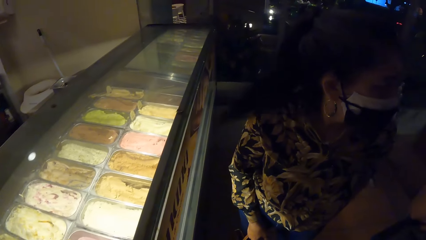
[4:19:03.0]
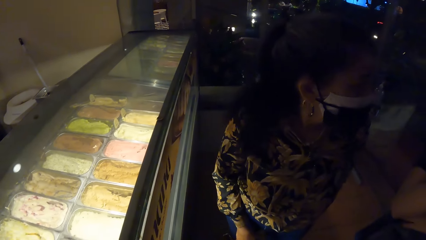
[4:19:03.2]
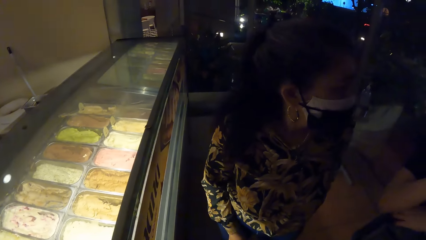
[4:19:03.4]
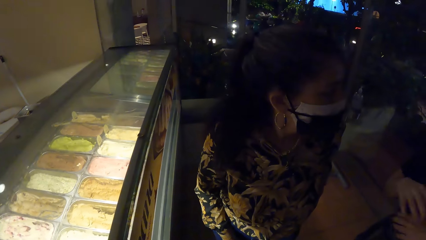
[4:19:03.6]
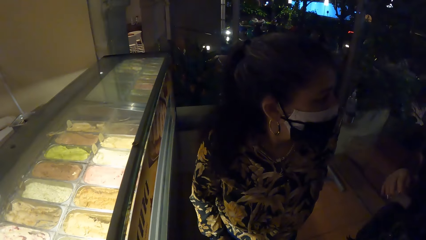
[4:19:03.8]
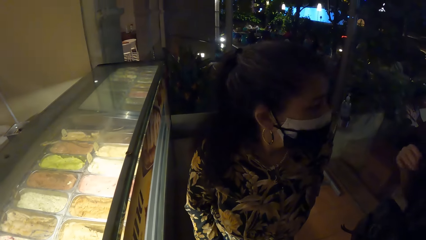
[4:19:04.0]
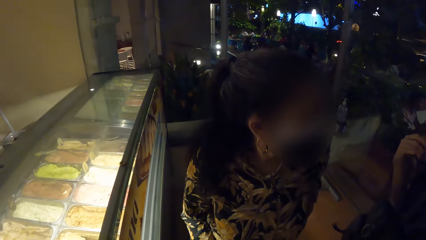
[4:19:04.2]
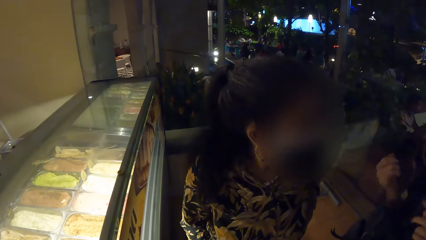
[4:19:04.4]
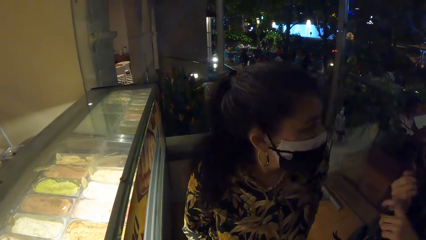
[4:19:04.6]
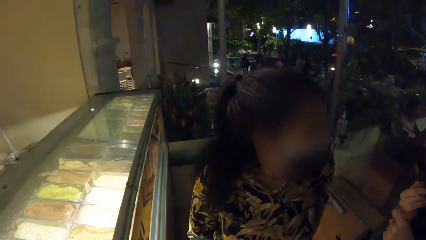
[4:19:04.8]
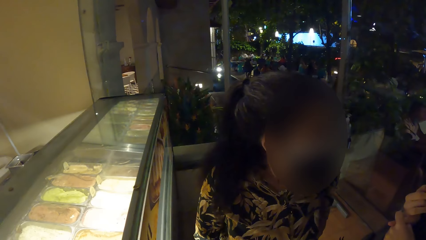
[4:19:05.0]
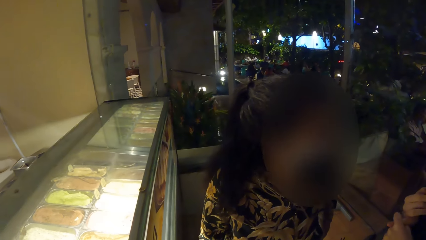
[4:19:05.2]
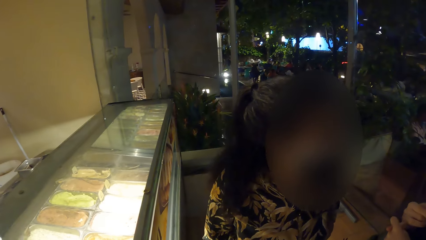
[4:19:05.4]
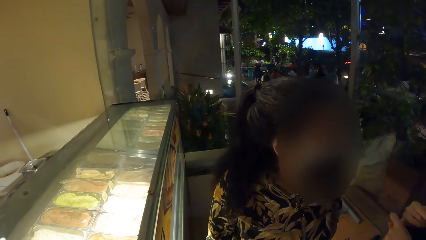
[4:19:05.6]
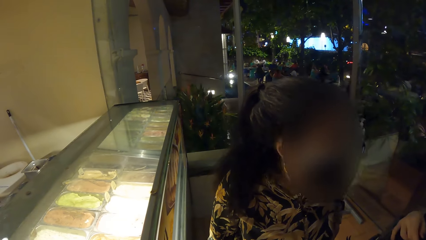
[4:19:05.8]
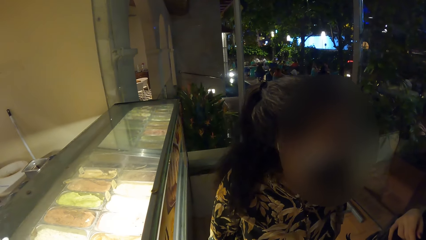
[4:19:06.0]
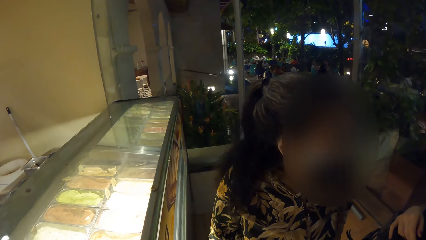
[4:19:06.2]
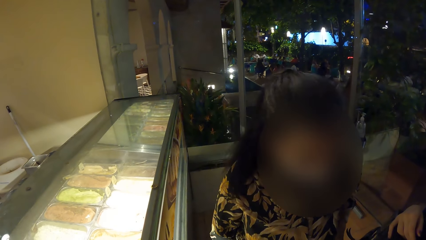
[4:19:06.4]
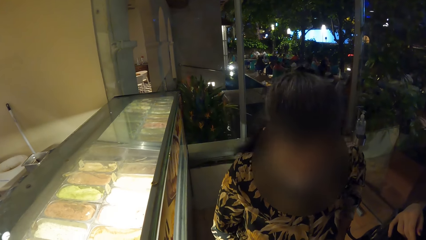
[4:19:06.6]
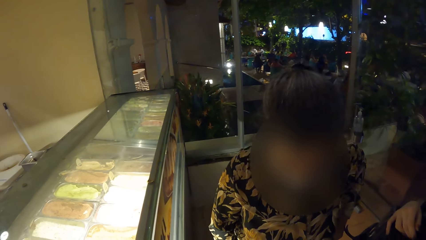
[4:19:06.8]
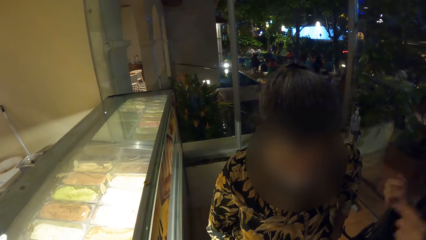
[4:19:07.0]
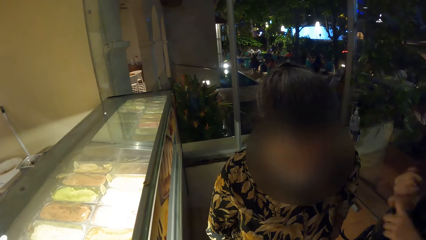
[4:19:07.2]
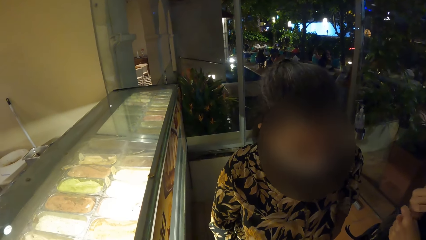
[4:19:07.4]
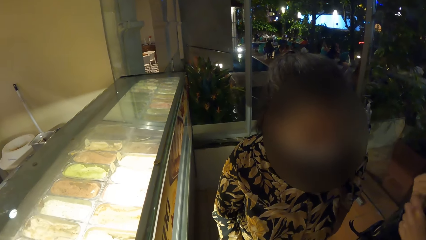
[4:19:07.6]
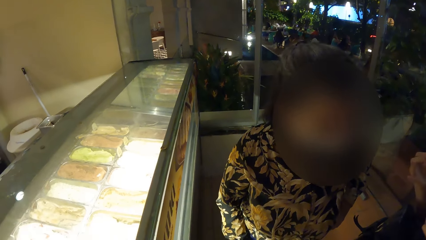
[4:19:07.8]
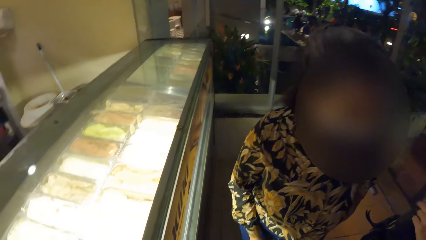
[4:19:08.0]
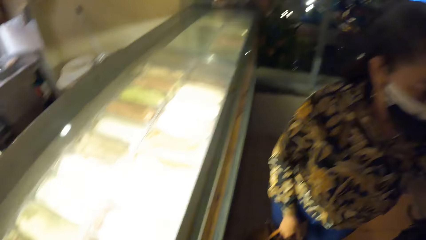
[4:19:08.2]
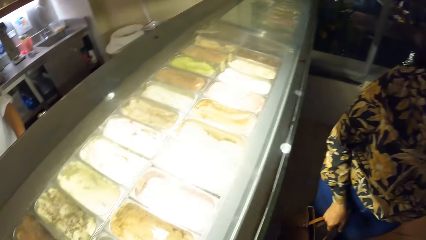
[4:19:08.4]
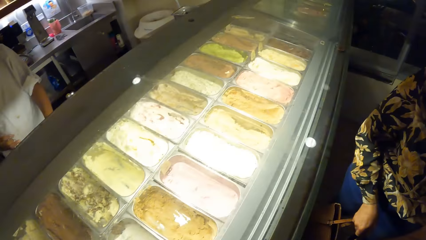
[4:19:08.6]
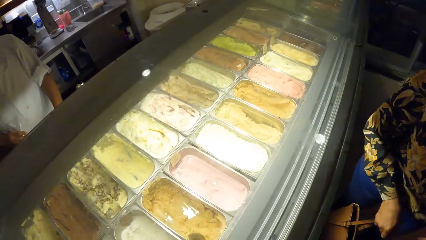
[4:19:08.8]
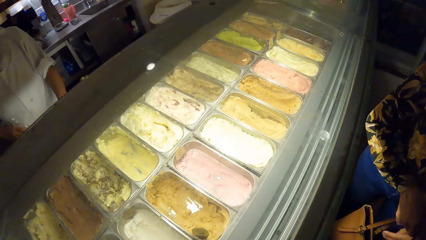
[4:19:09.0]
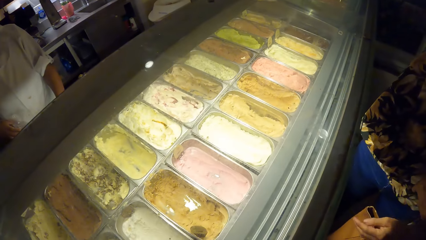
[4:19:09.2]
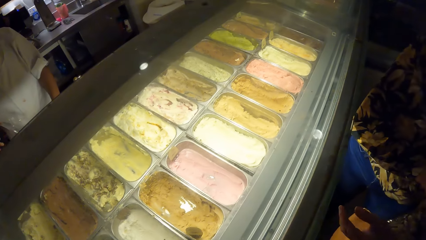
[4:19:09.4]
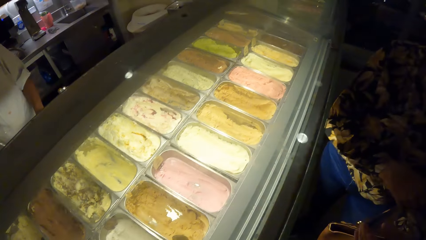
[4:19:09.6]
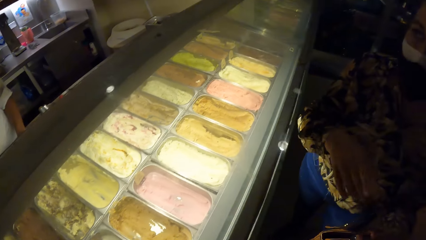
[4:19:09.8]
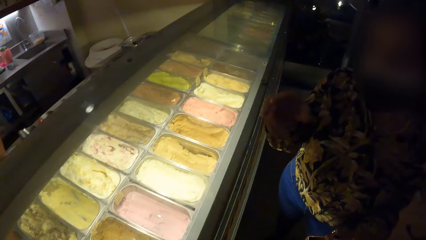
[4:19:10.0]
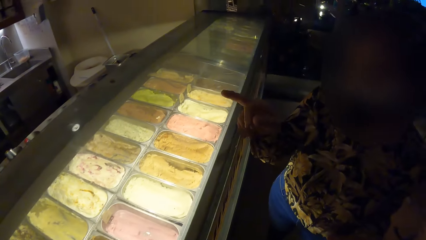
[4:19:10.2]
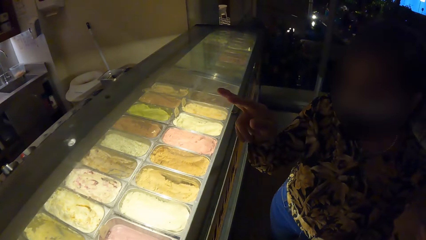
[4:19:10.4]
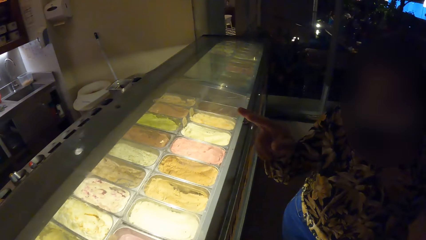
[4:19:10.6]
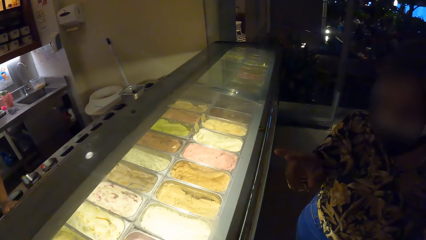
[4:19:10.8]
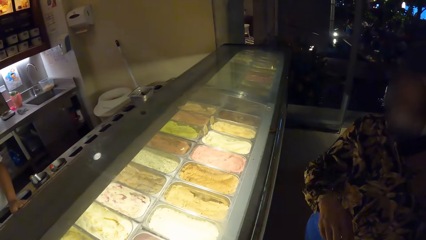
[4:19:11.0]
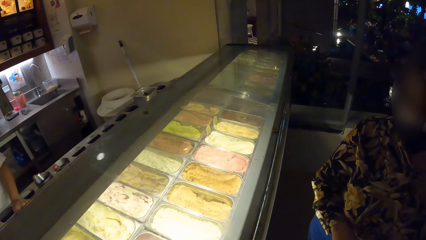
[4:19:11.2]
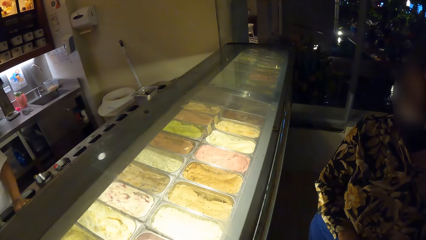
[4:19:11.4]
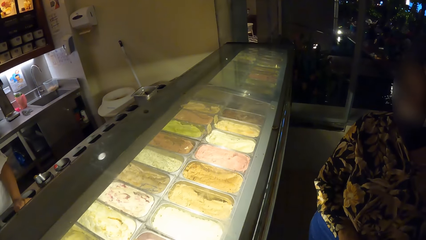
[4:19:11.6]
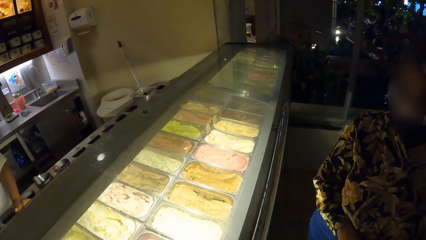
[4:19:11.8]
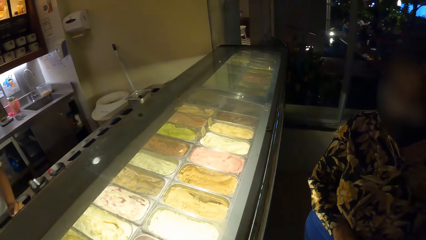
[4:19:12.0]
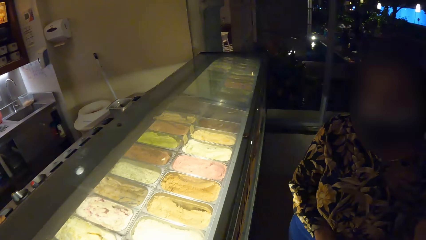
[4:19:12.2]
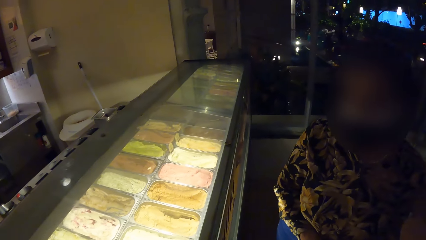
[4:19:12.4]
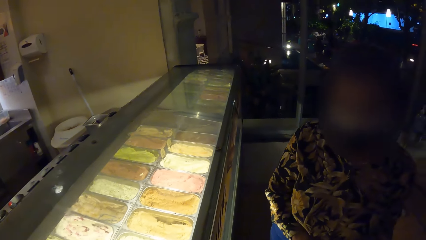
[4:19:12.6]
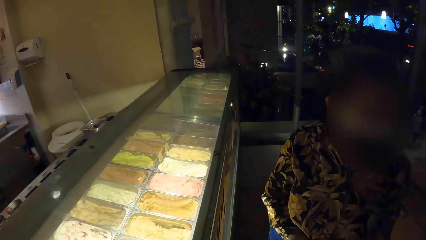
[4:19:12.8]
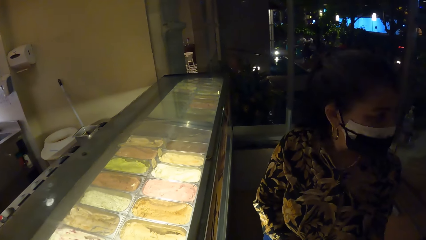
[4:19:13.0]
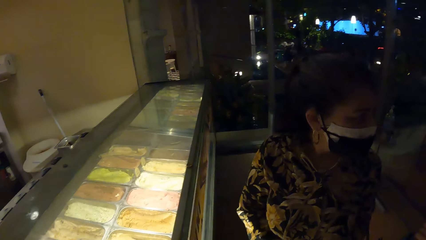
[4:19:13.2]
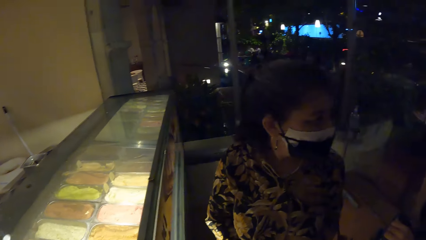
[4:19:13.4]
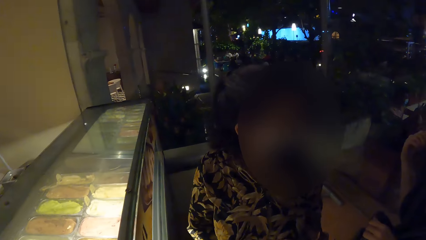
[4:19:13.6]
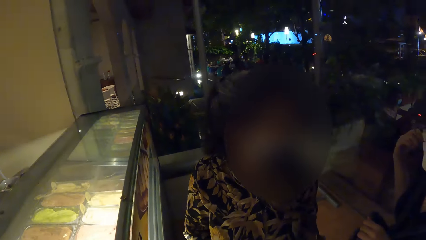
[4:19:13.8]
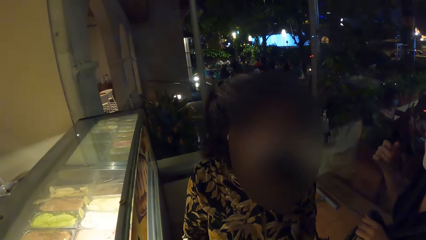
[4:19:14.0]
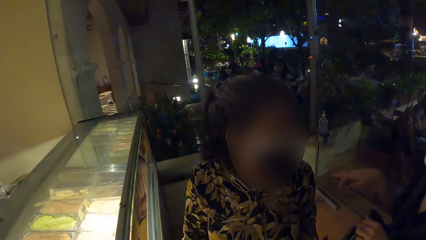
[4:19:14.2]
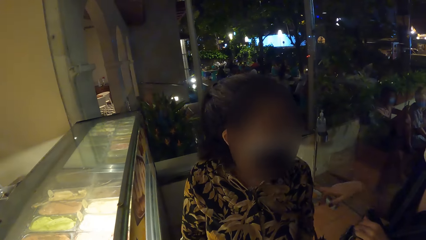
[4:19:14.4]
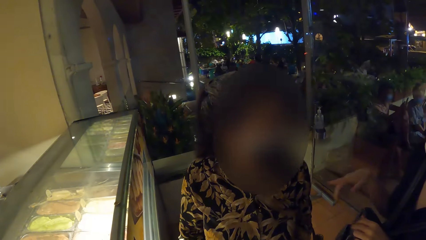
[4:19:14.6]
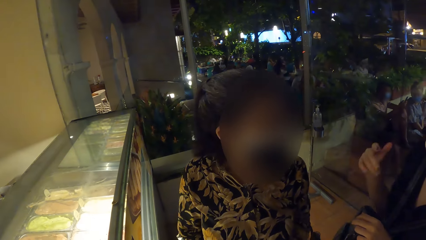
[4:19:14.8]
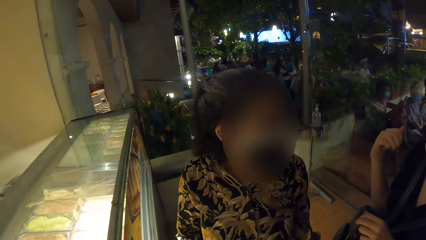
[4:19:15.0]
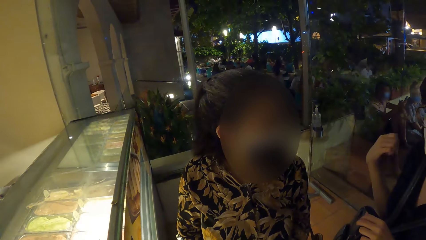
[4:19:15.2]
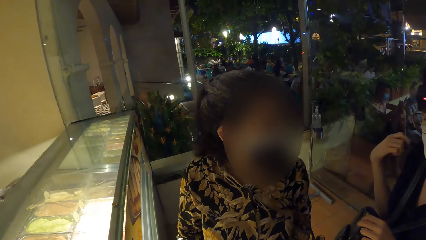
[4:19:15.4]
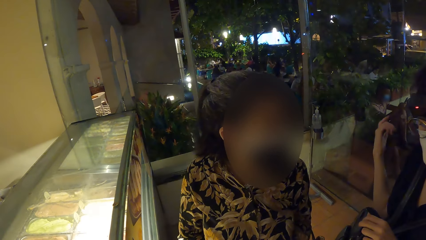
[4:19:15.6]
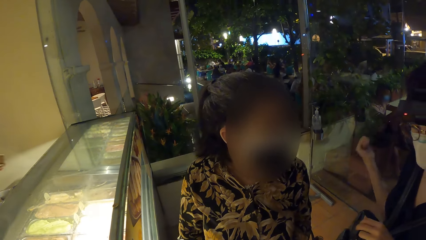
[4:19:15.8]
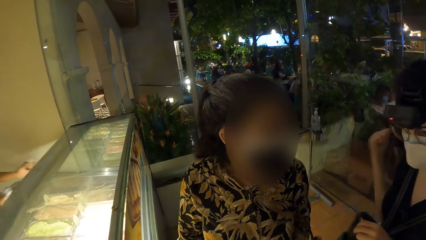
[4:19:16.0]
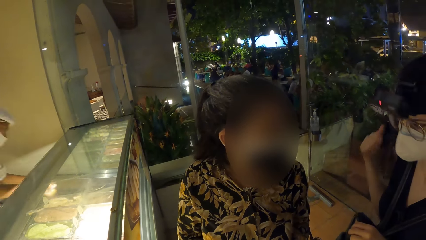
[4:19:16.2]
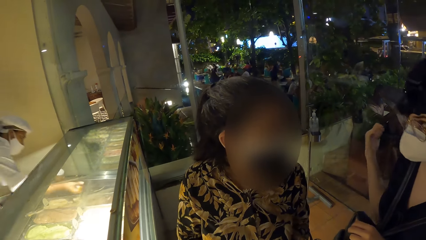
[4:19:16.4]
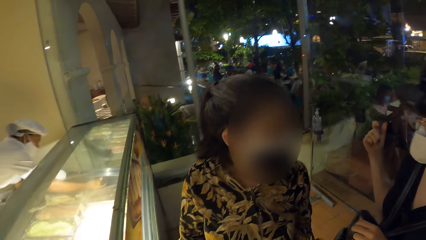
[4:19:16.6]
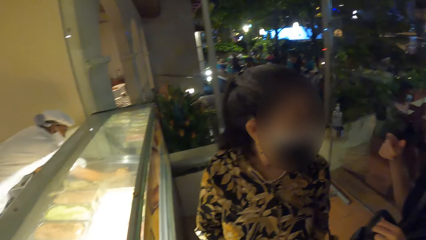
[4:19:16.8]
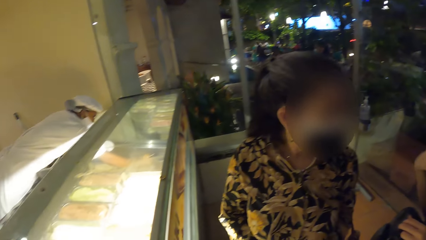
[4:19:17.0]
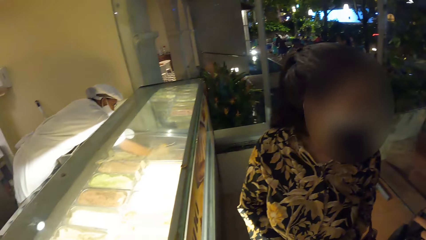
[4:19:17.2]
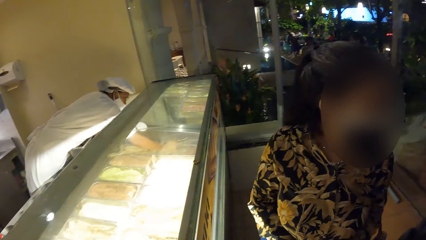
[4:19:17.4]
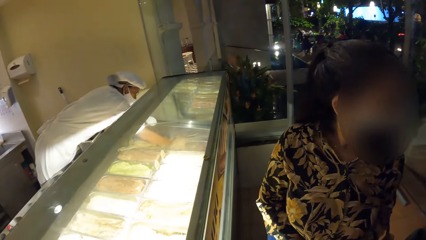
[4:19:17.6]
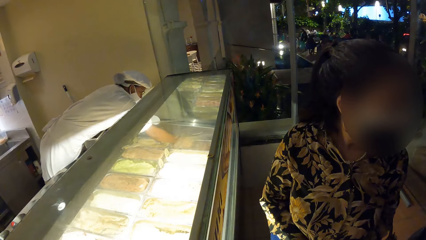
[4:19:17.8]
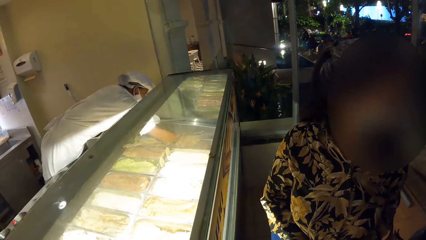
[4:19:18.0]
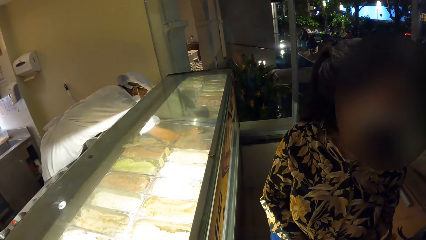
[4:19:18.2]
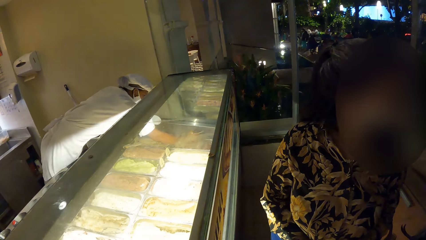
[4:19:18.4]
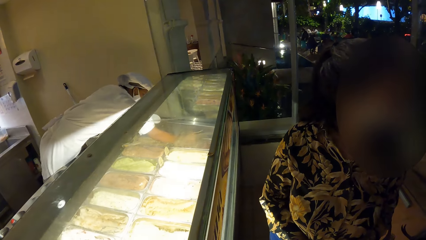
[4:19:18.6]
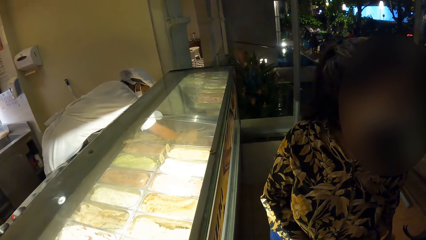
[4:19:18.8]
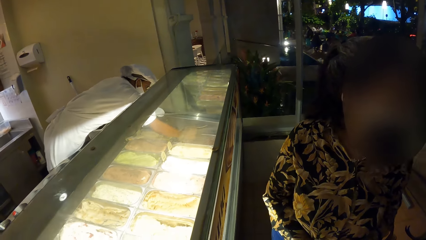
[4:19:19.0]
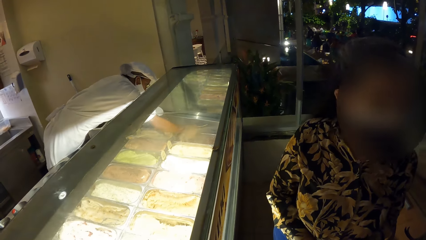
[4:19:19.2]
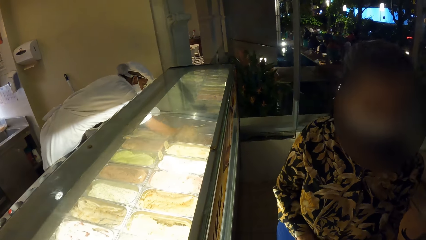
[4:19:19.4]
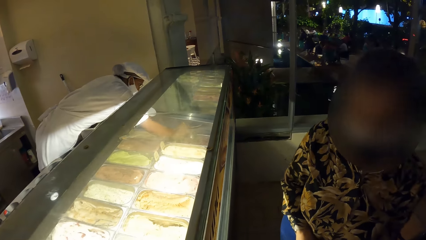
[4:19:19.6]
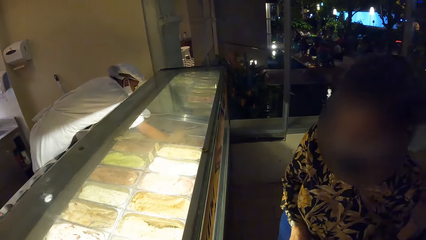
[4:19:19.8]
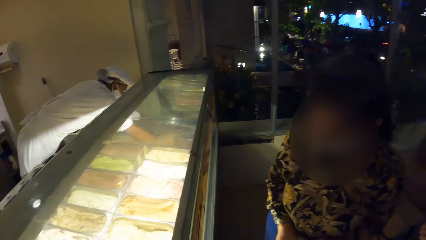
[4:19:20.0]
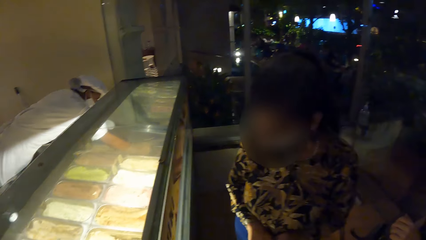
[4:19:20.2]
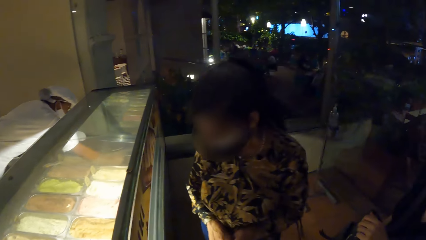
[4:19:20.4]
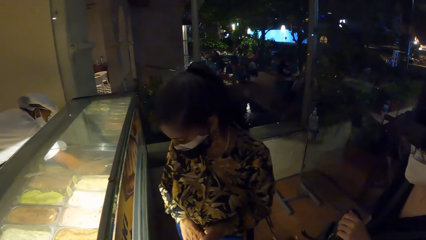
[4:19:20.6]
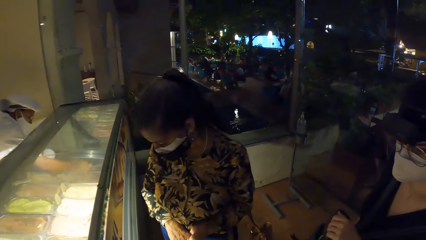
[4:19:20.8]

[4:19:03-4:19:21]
Another woman interacts with the first woman. The camera wearer converses with the woman. The first woman passes a bag from her right hand to her left hand. The first woman interacts with the man. The man scoops ice cream from the ice cream display freezer with a scoop size in his right hand.
